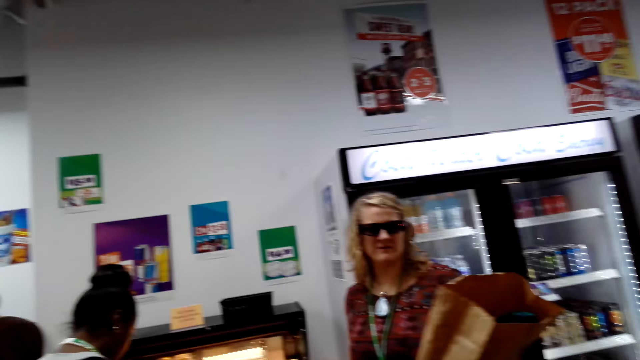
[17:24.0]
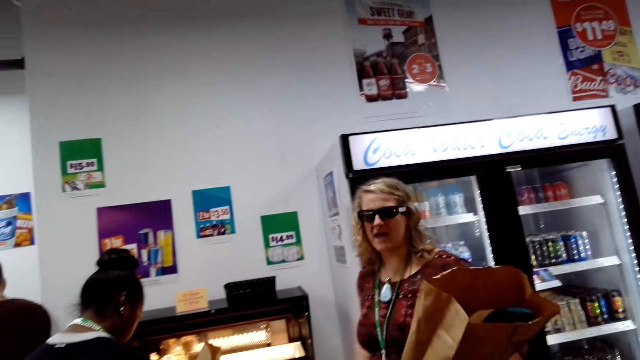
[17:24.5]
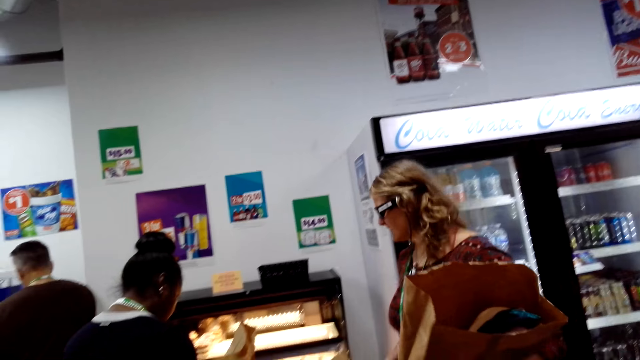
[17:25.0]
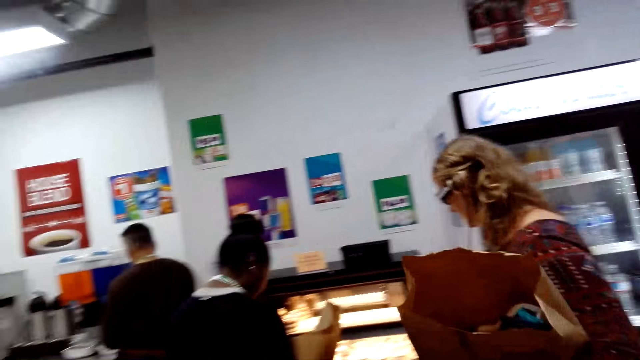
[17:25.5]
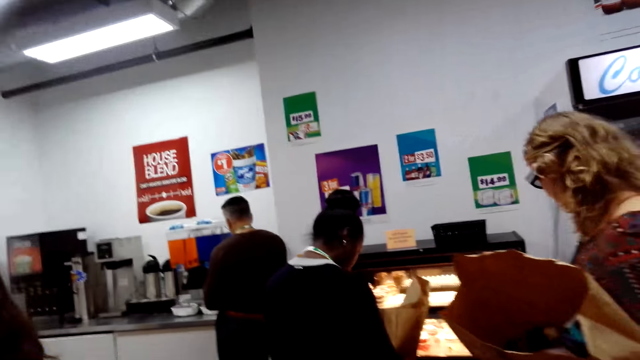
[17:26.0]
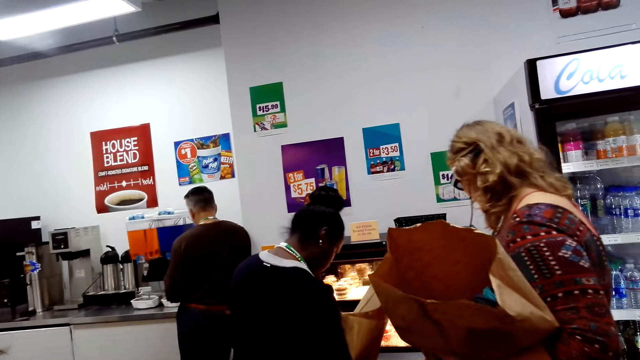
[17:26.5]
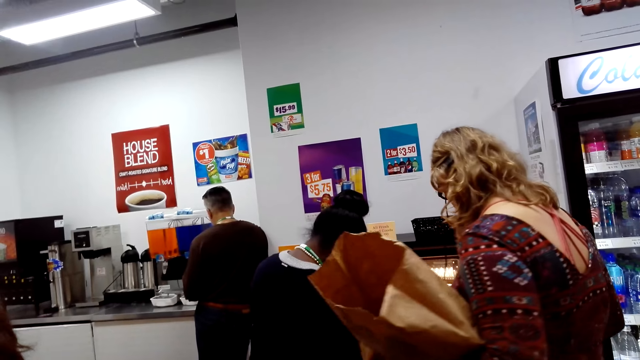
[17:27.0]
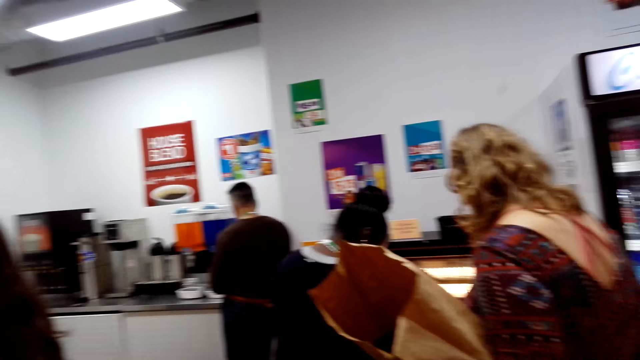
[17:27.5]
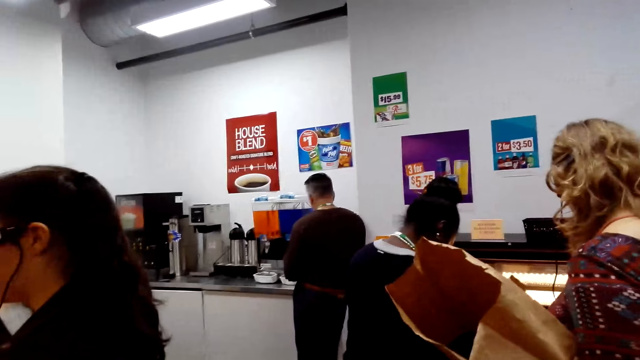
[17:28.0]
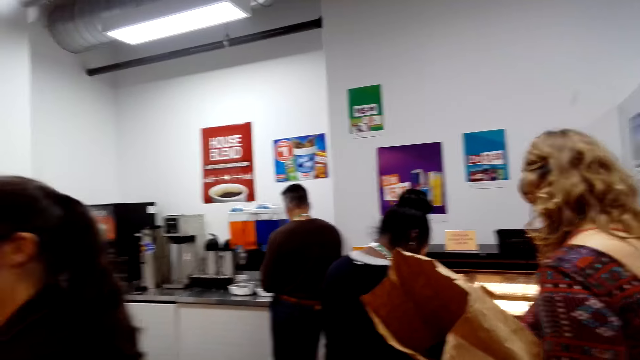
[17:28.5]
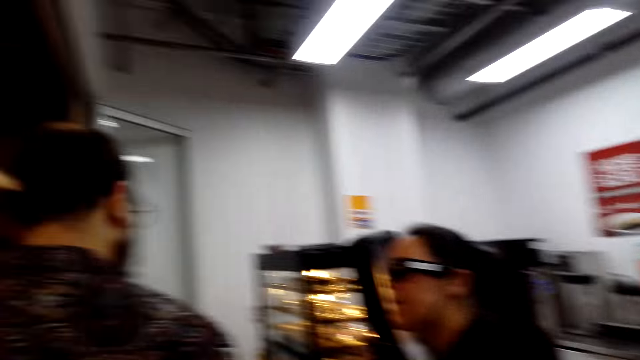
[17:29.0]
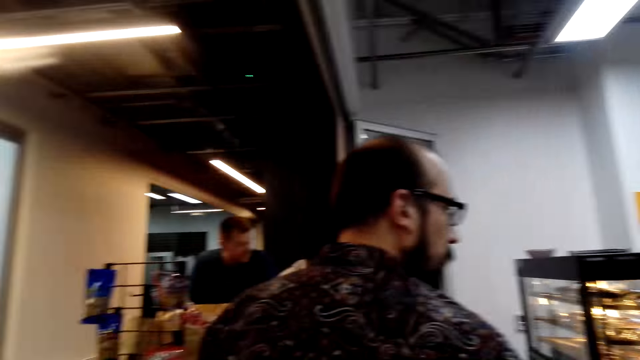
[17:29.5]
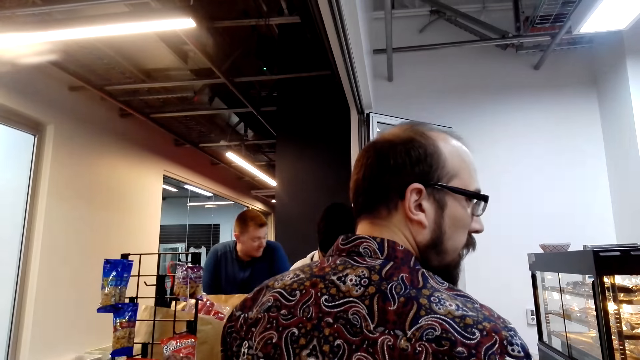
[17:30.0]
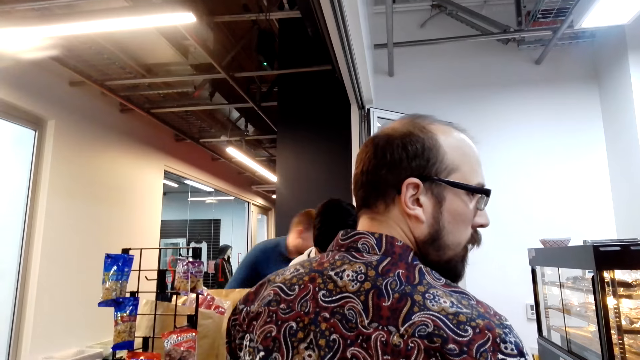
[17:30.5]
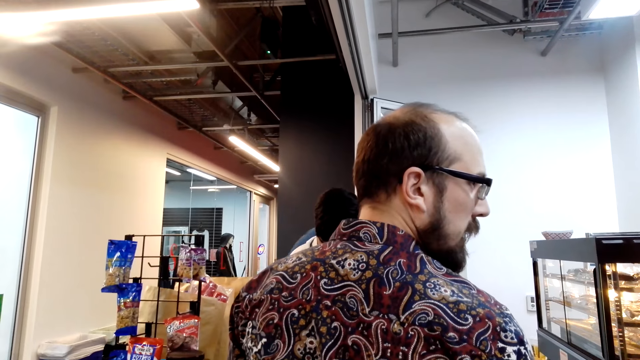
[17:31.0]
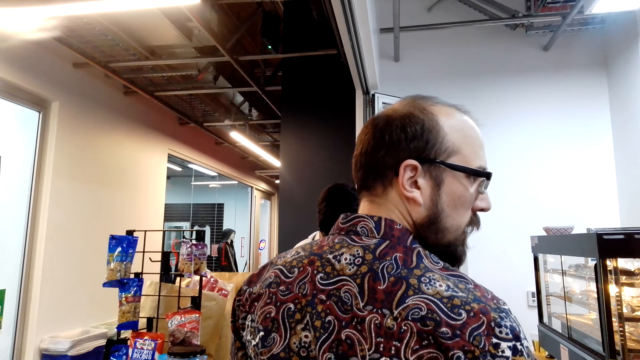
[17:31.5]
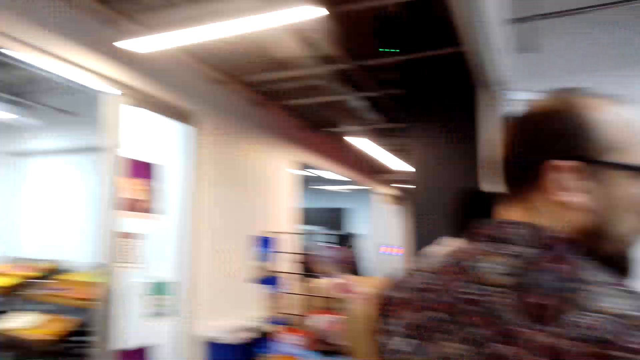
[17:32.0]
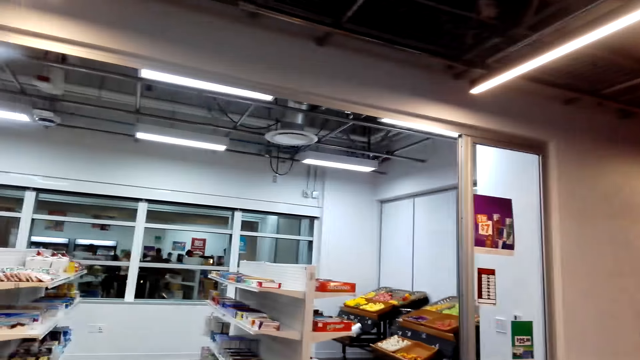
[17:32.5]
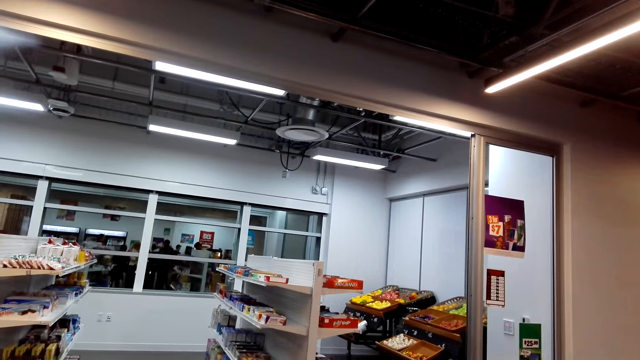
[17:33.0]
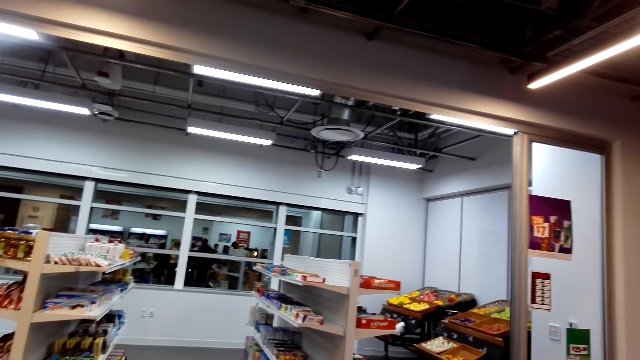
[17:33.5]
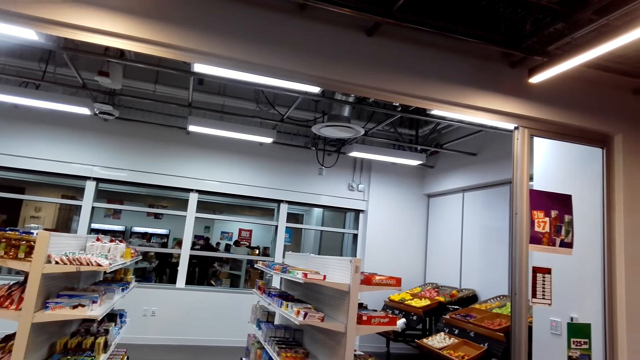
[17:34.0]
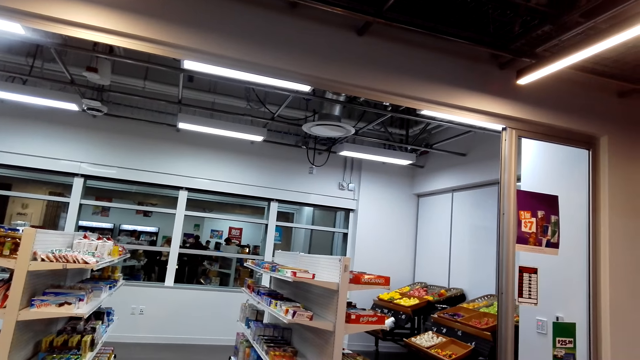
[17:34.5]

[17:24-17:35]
A woman talks. The camera wearer looks around. A man moves. The camera wearer looks around.

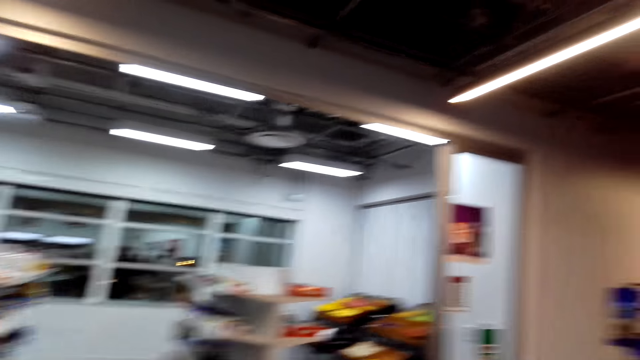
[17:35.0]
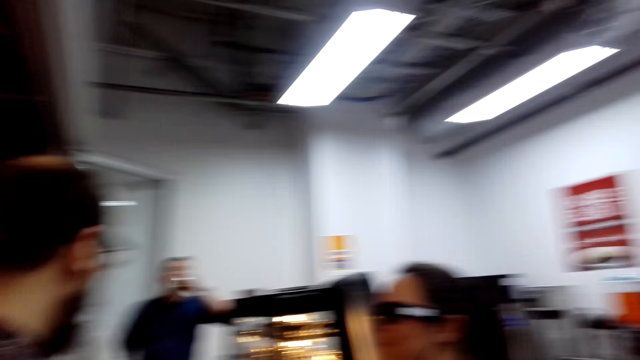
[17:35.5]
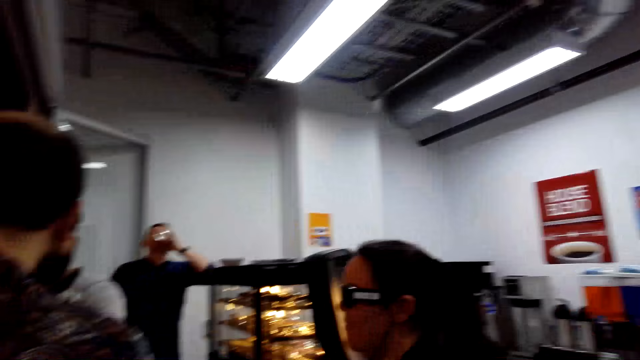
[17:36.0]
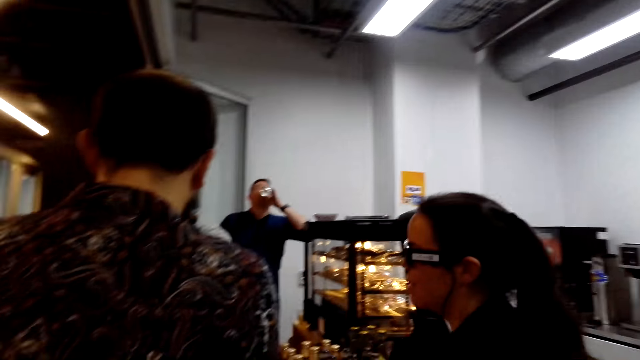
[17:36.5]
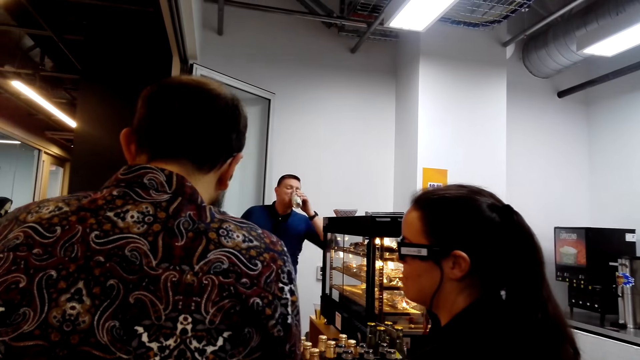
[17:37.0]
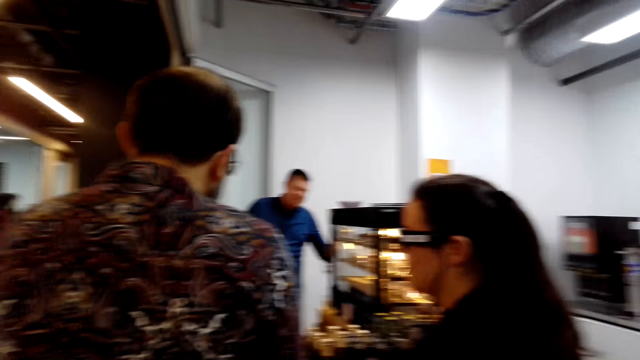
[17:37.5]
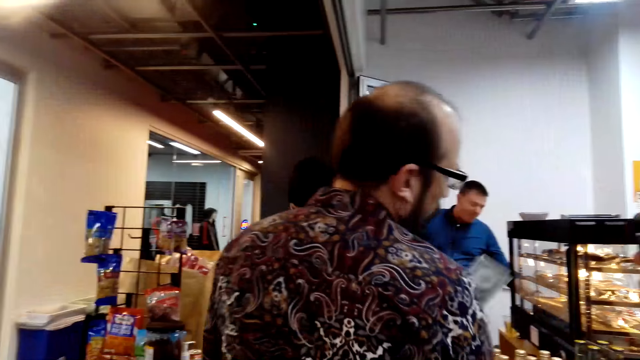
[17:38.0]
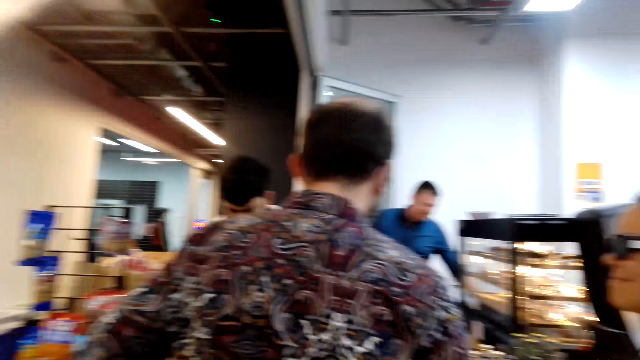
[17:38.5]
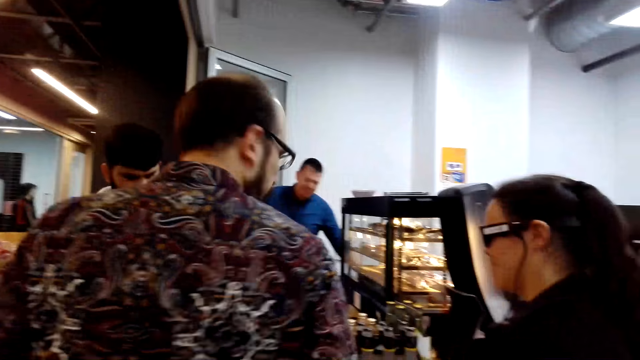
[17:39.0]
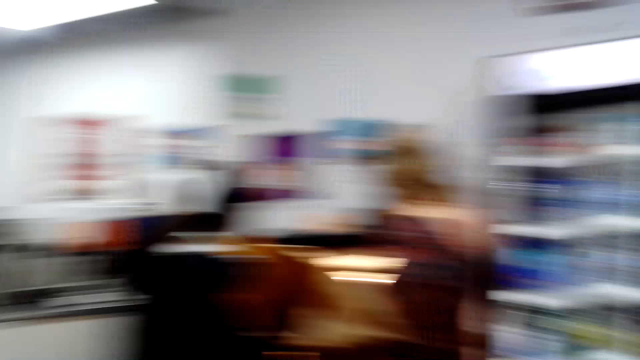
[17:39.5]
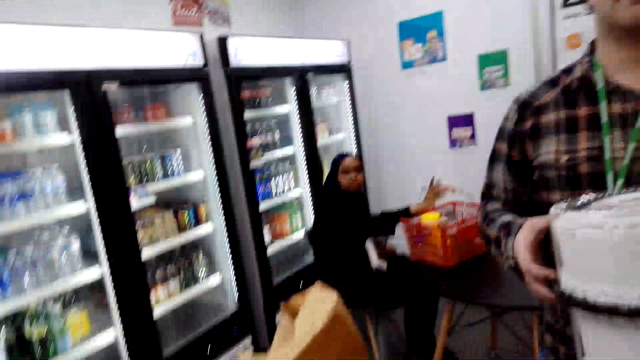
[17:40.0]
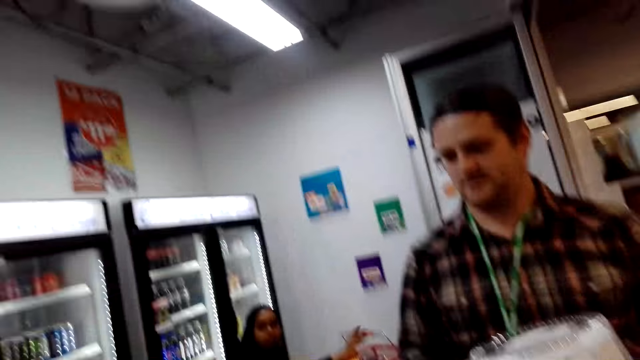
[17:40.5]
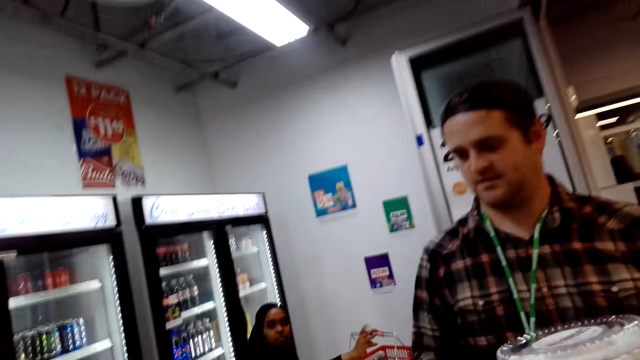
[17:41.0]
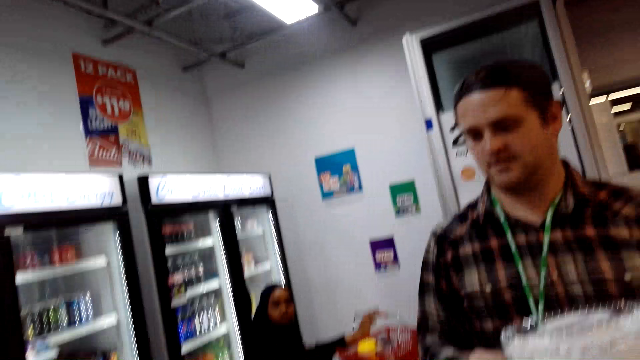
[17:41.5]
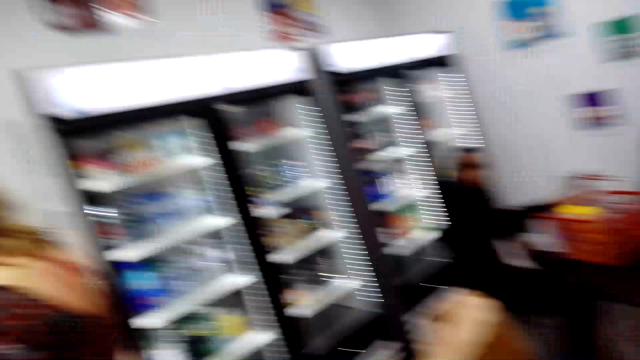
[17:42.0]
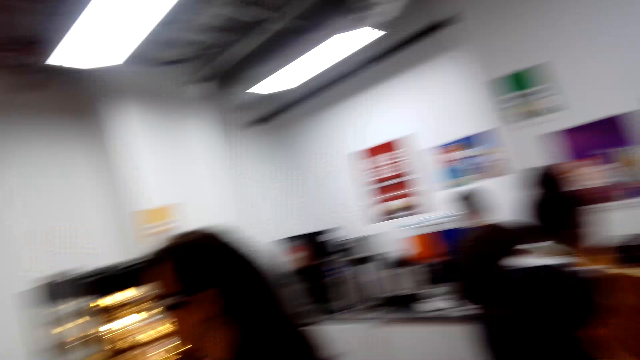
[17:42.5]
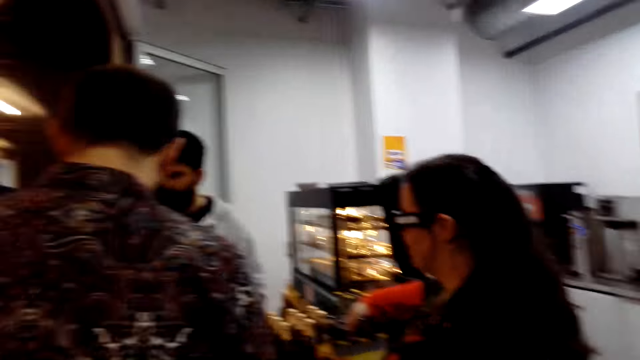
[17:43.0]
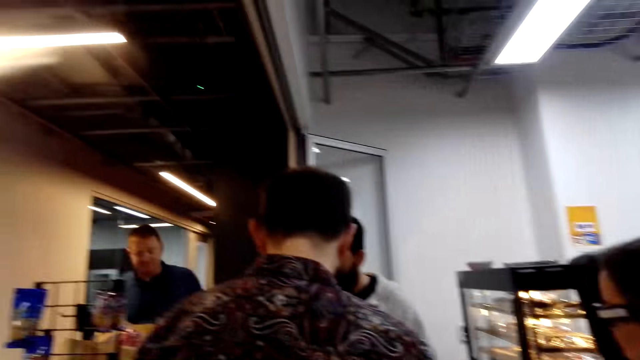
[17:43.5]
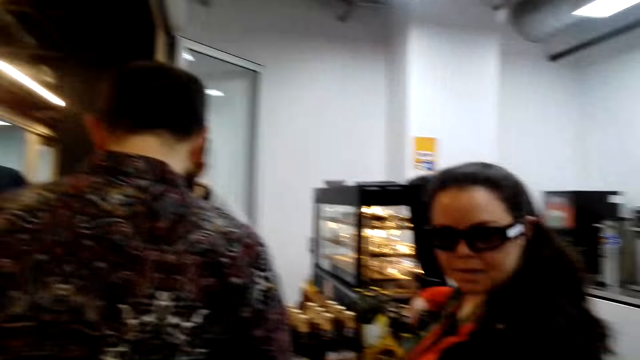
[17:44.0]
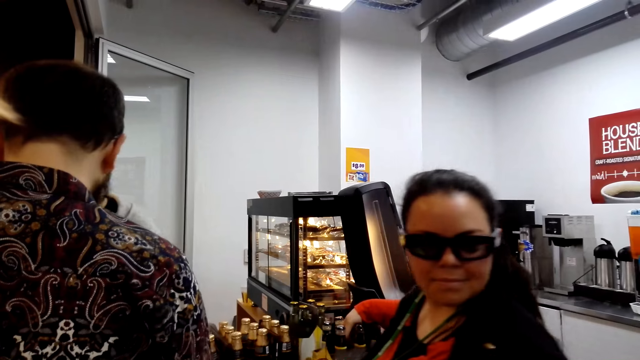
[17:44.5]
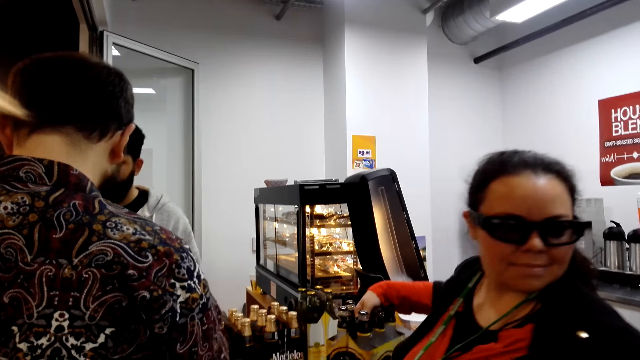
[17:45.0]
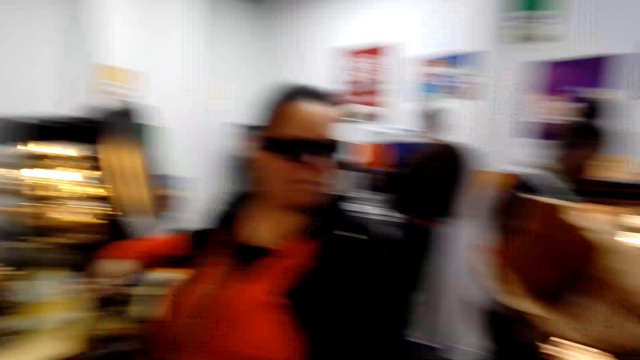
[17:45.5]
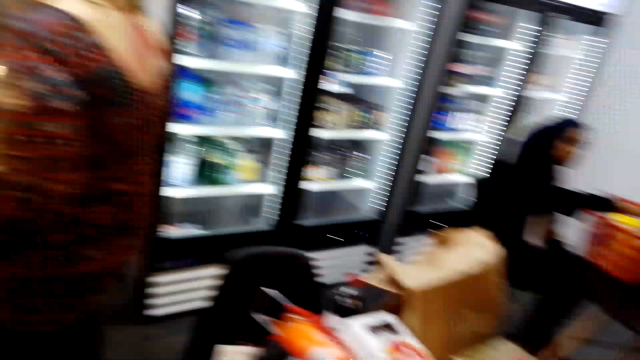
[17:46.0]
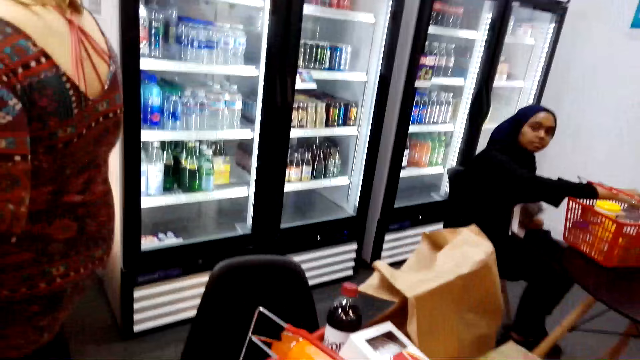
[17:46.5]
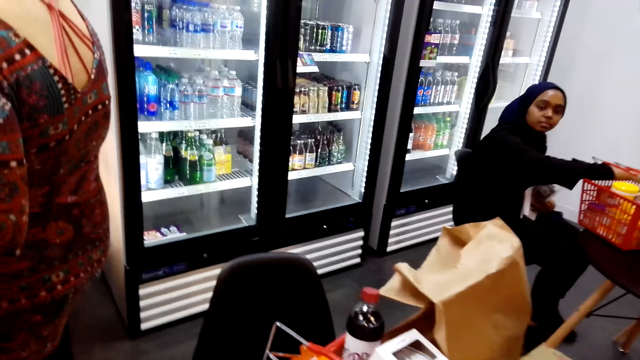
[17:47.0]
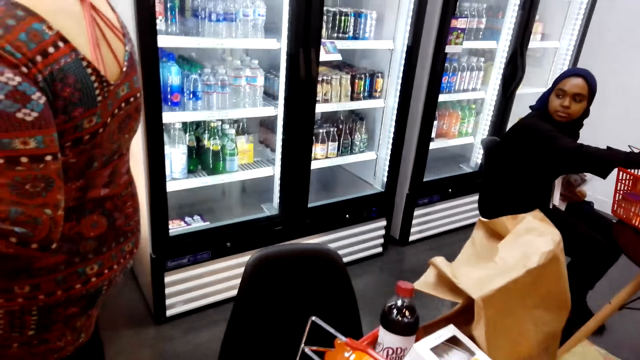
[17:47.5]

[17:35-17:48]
A man drinks a drink. Another man moves. The camera wearer looks around. They look at a third man. They look around. A woman moves. The camera wearer looks at another woman.
